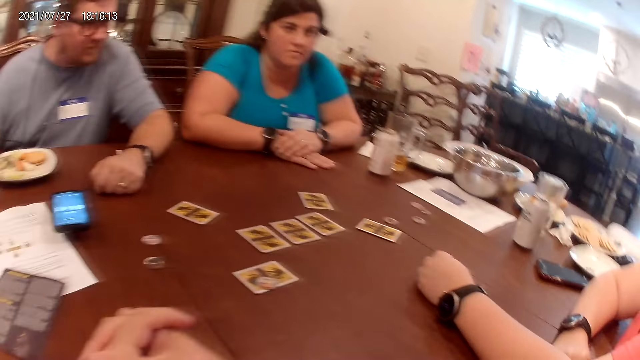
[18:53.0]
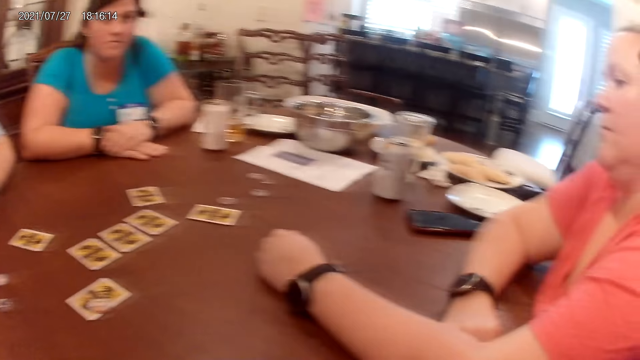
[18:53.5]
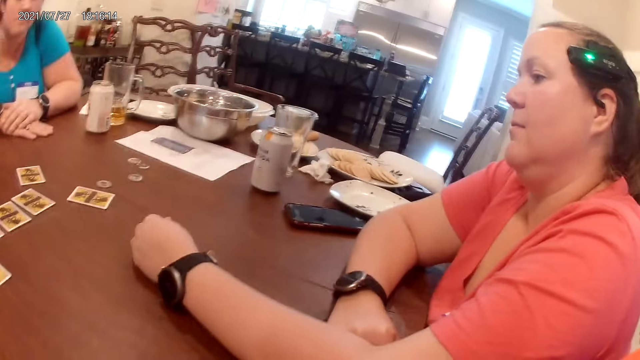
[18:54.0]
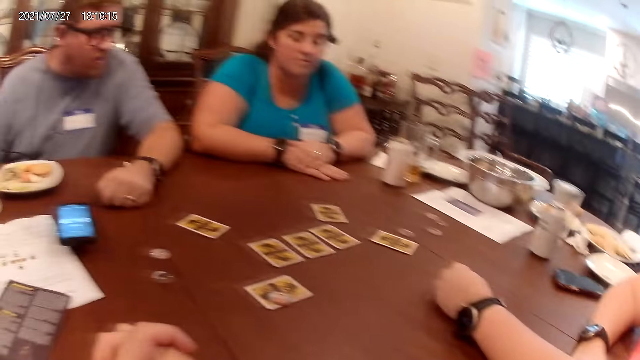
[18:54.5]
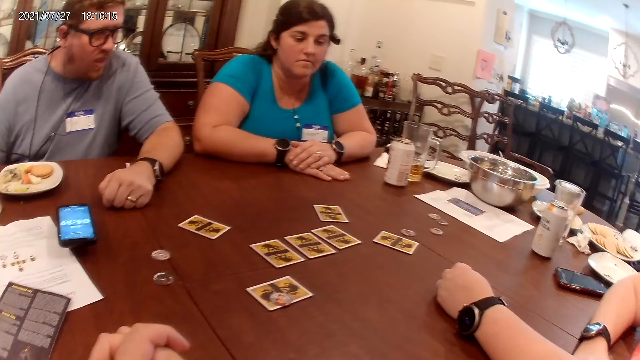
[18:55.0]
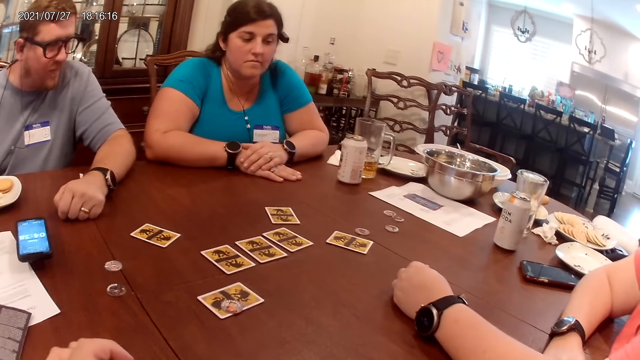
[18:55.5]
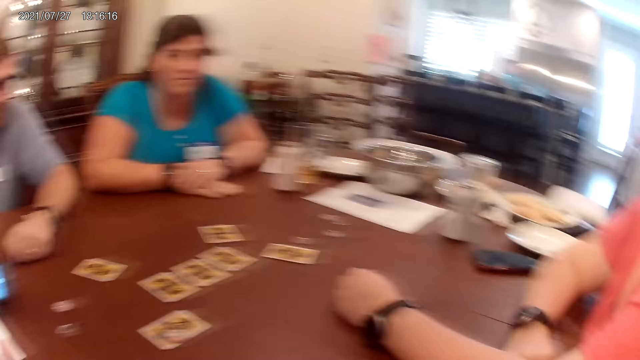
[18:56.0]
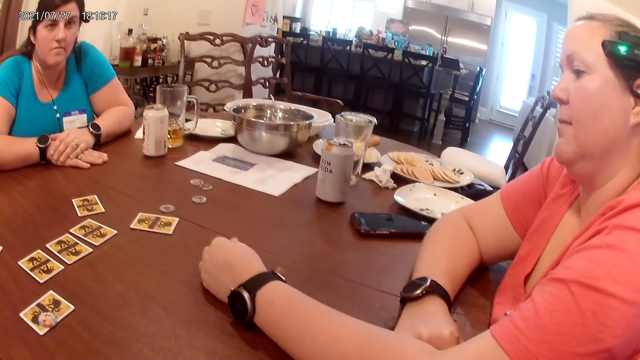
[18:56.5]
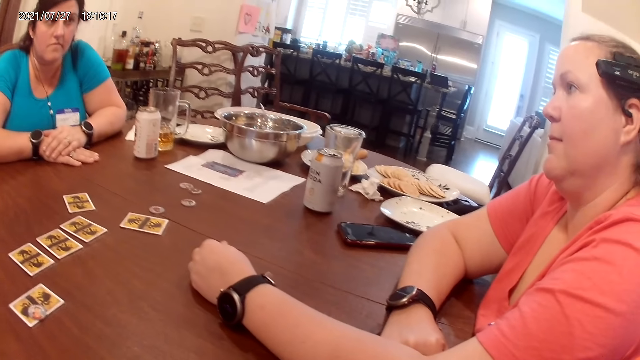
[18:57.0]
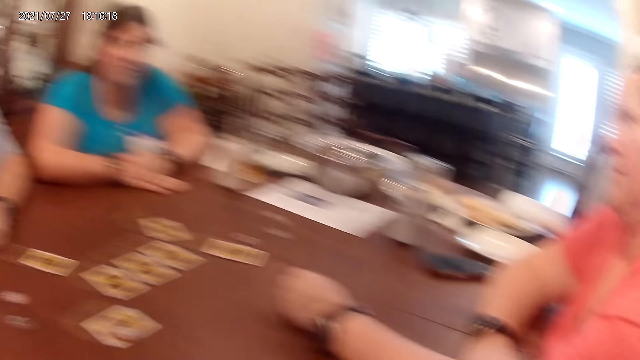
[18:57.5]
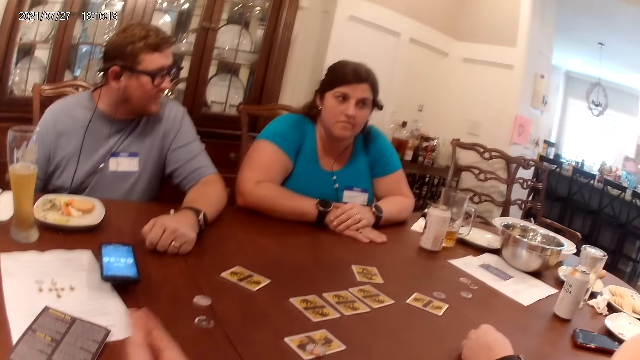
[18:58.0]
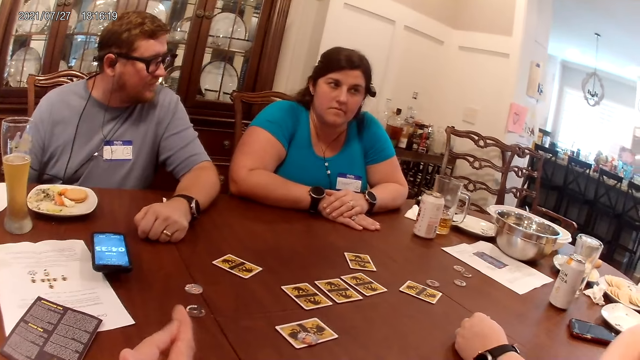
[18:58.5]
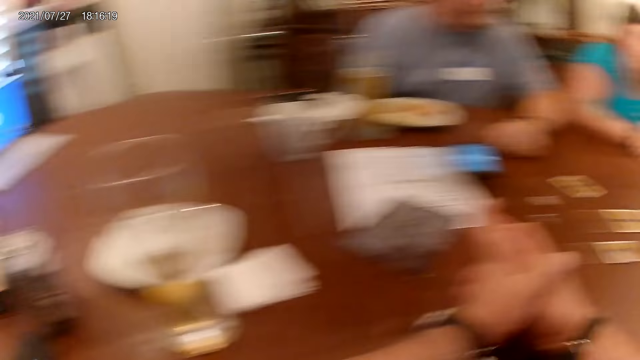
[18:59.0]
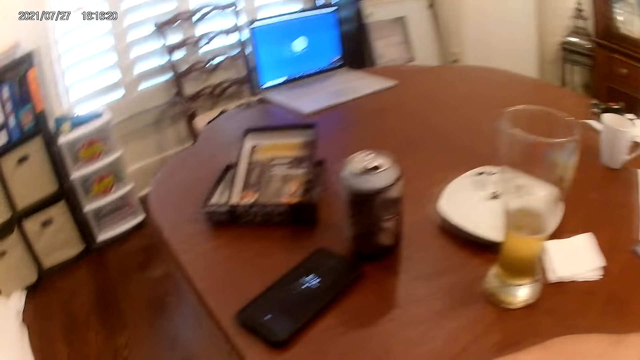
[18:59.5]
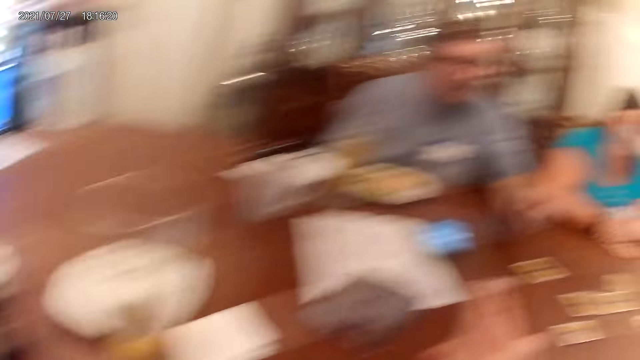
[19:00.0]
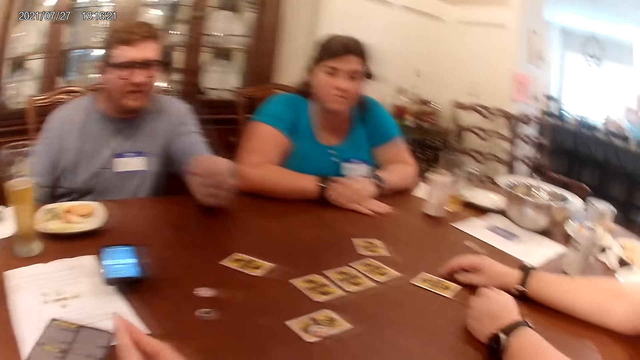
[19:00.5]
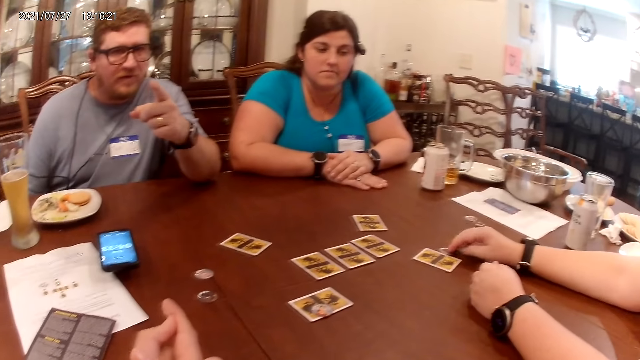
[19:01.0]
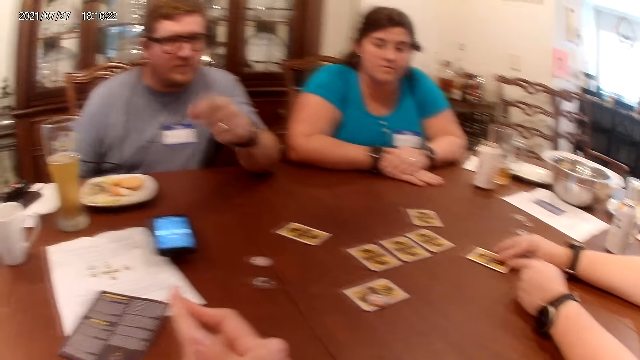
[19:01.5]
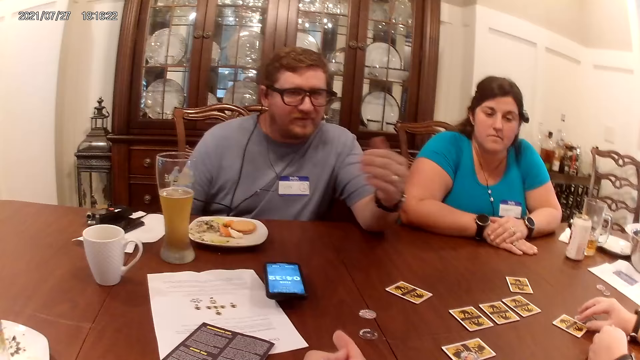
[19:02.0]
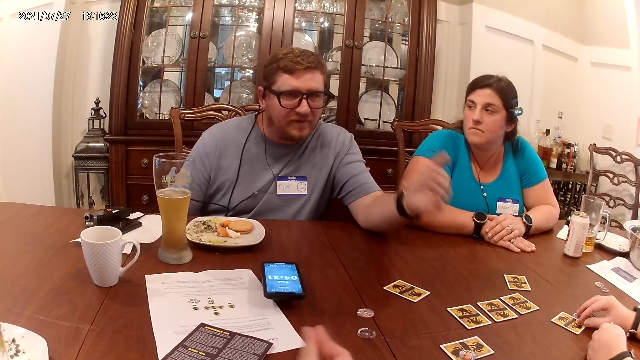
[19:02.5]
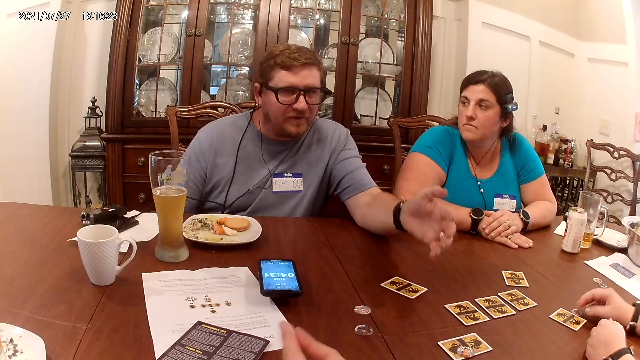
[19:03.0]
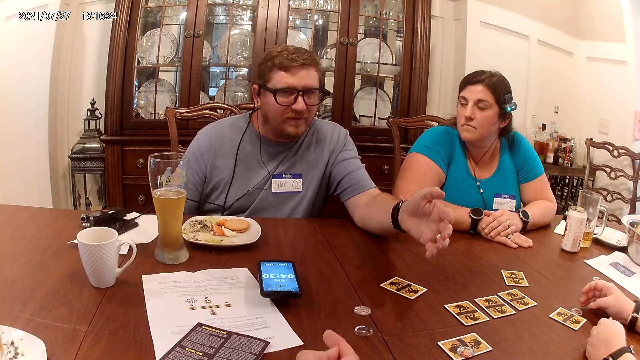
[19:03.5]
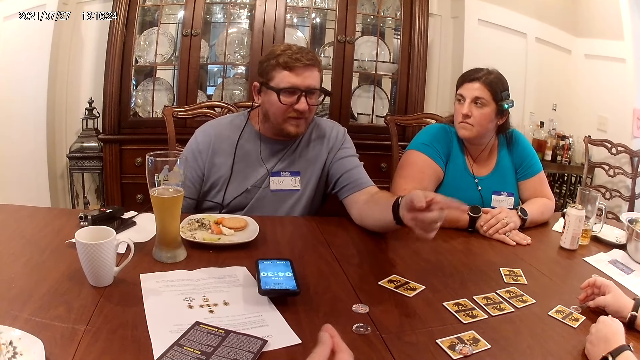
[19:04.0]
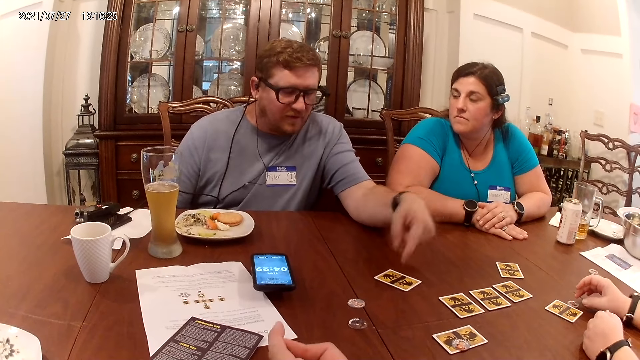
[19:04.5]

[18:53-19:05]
The camera wearer looks around. A man talks to the camera wearer. A woman adjusts a token on the table with her right hand. She adjusts a card on the table with her right hand.

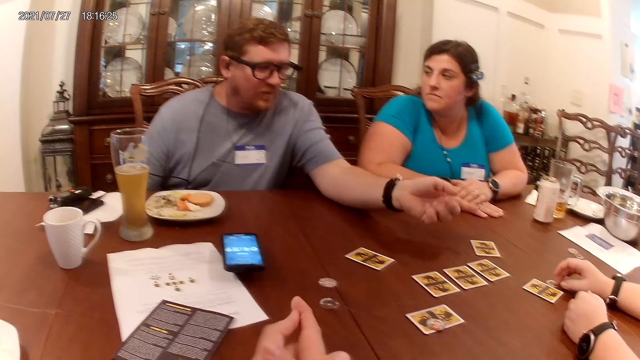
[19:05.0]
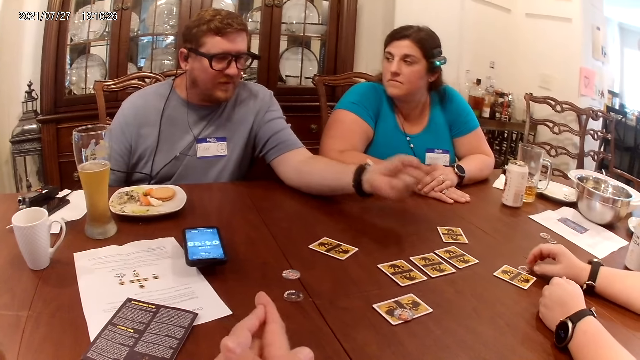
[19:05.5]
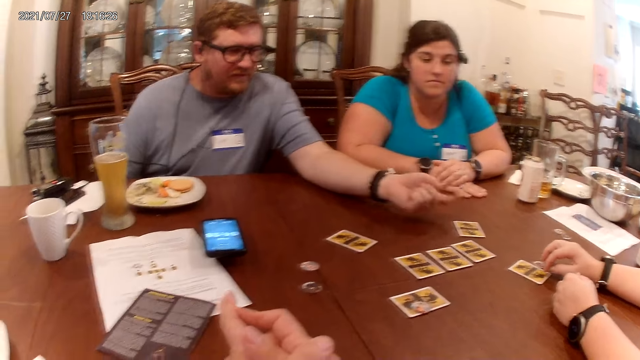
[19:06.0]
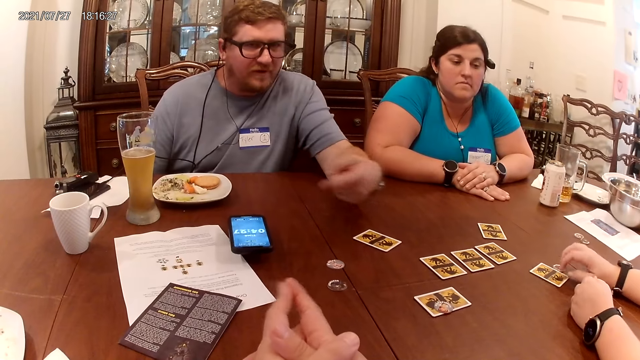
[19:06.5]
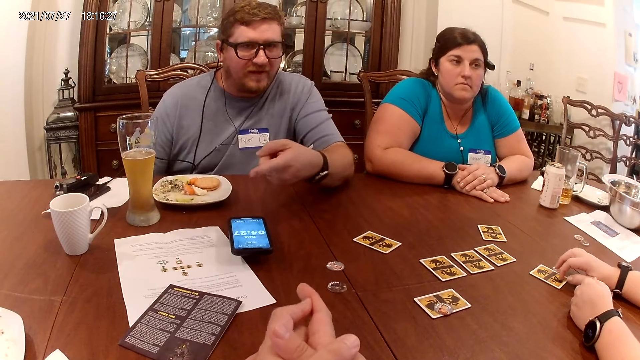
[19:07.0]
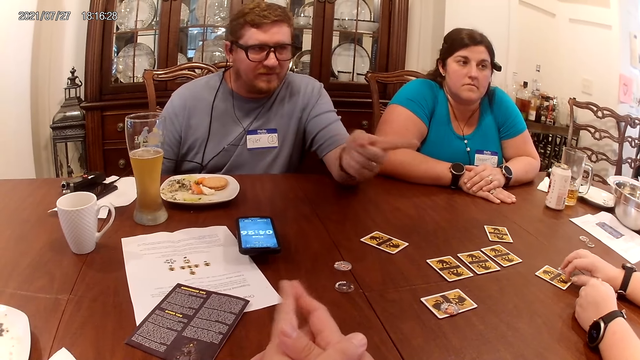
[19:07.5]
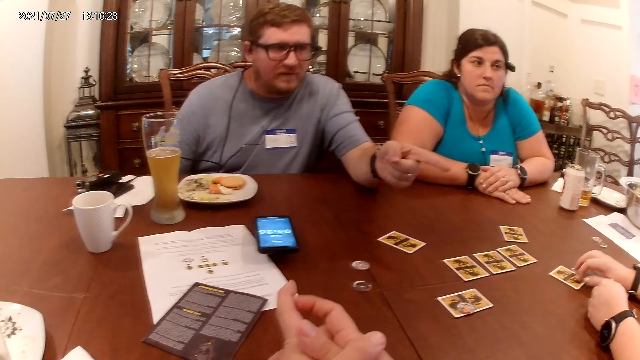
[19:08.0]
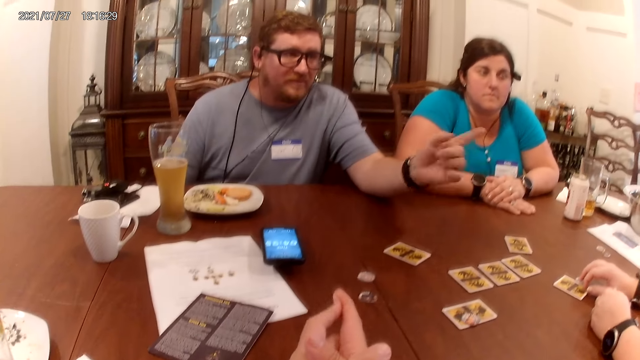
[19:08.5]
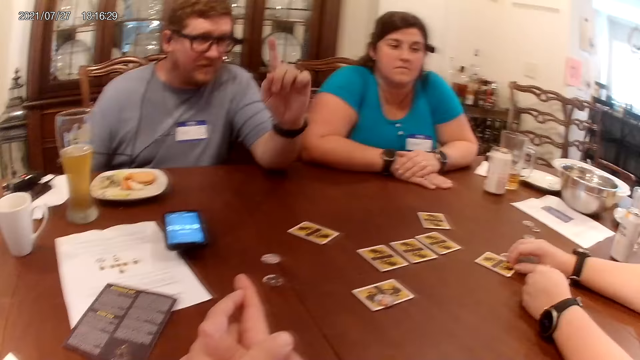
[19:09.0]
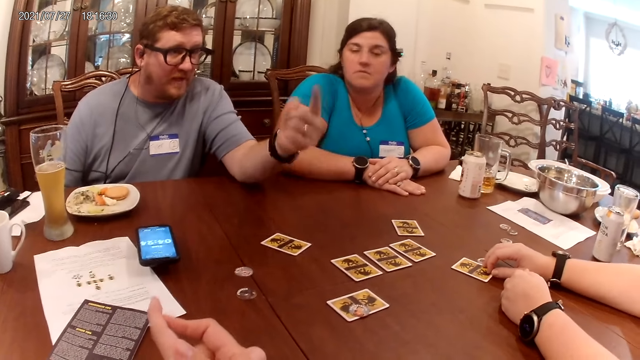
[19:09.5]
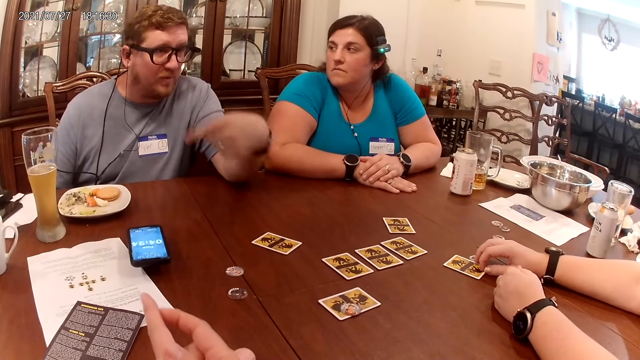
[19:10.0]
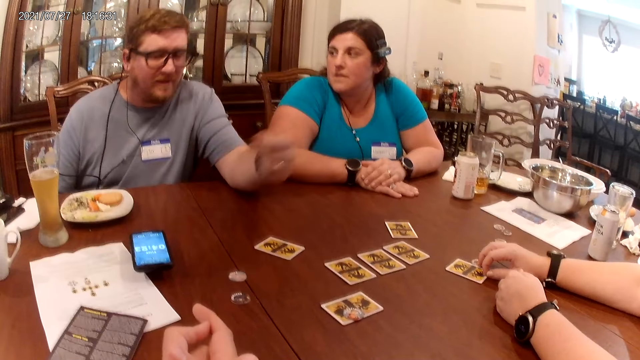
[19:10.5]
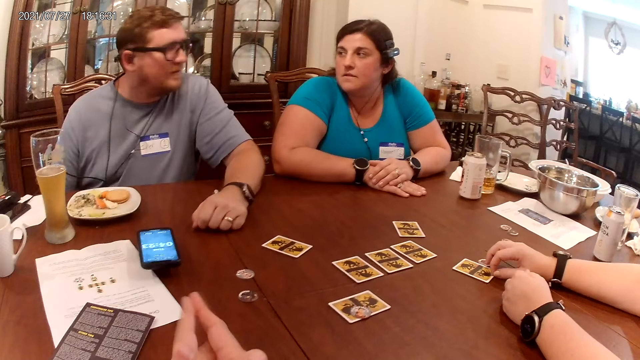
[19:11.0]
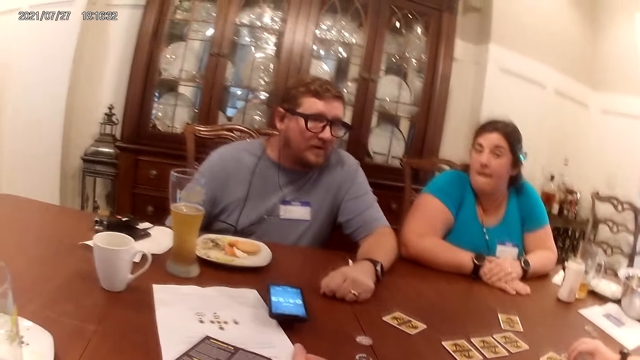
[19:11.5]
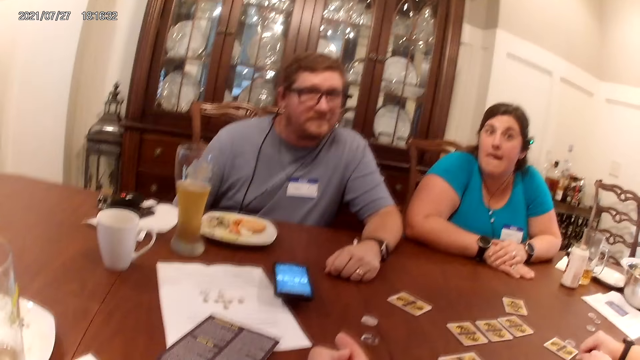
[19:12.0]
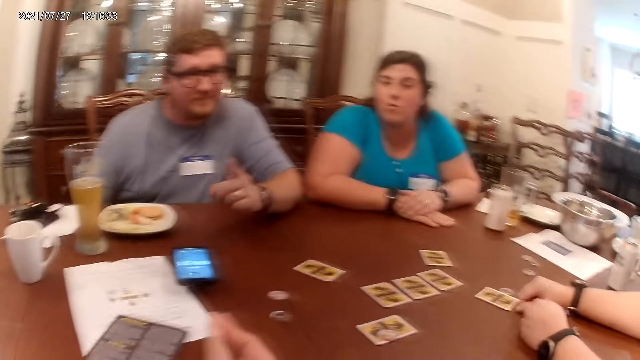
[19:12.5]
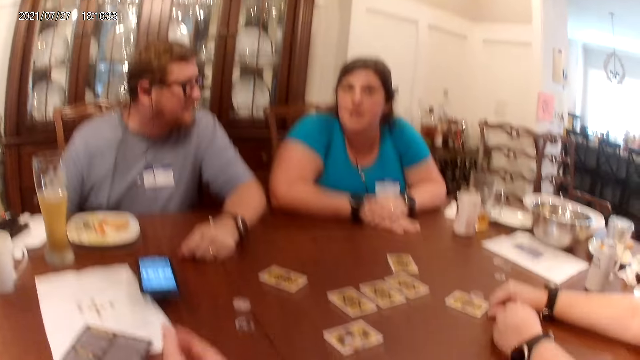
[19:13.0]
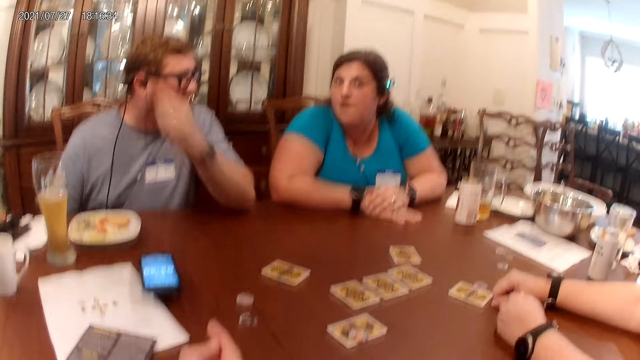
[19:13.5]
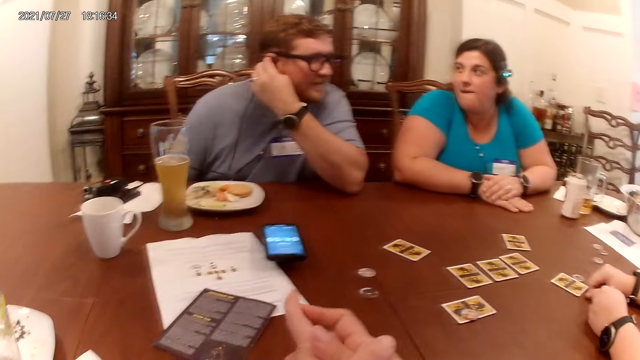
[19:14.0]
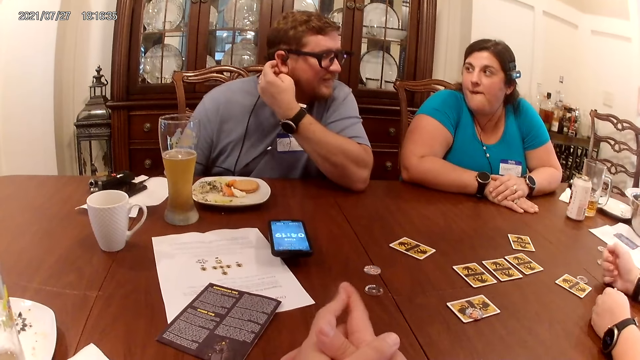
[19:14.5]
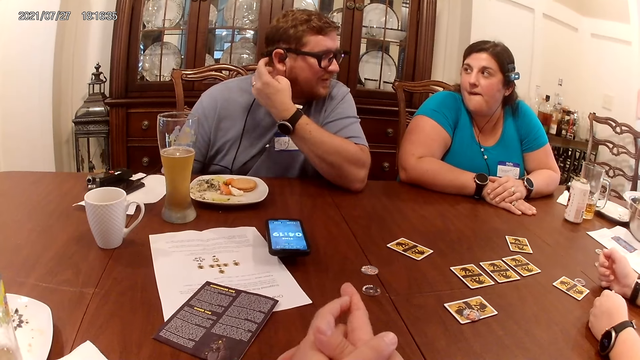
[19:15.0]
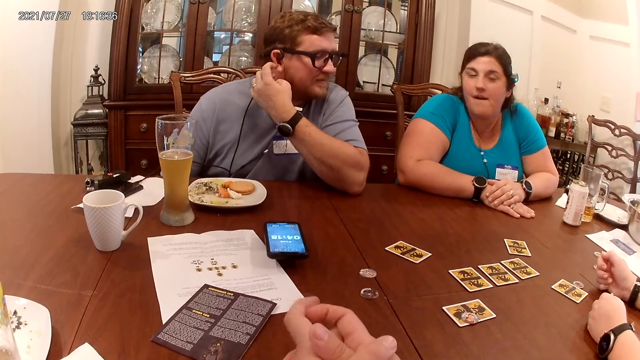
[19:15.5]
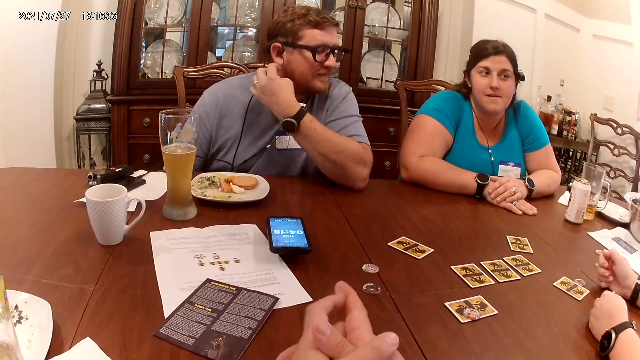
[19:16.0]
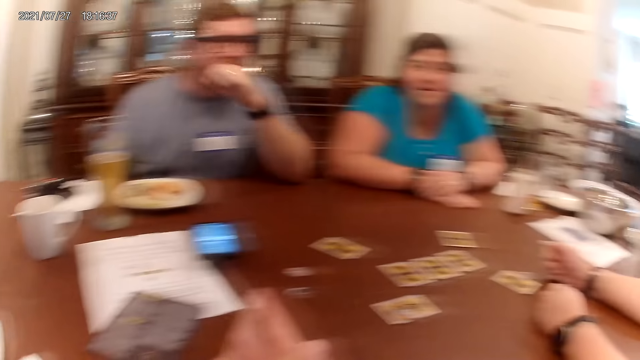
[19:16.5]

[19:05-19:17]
A woman taps on the card on the table with her right hand. Another woman talks to a man. The man places his left hand on the table and scratches his right ear with his left hand.
